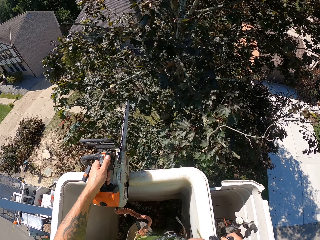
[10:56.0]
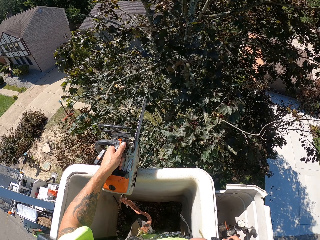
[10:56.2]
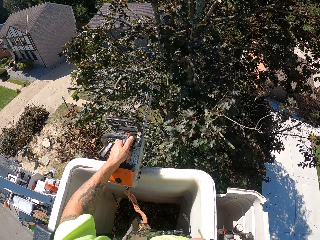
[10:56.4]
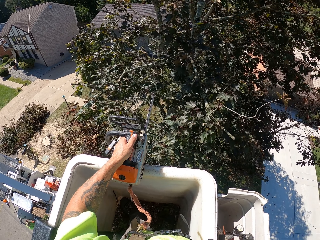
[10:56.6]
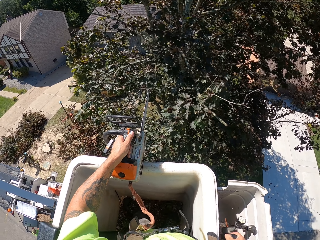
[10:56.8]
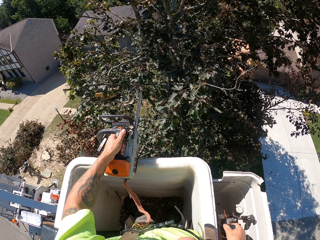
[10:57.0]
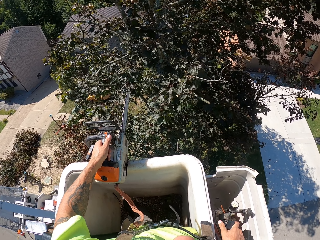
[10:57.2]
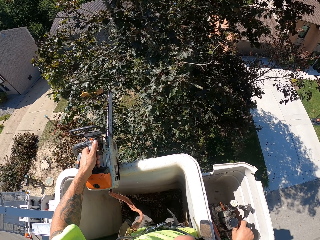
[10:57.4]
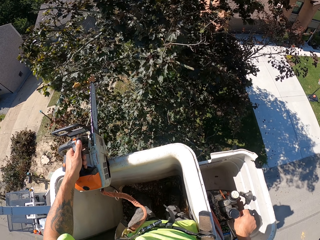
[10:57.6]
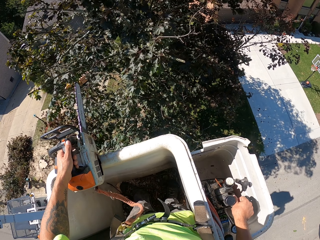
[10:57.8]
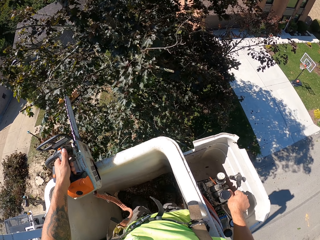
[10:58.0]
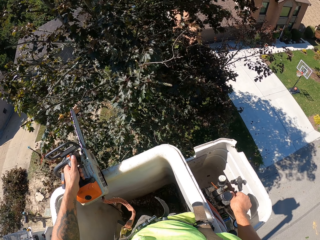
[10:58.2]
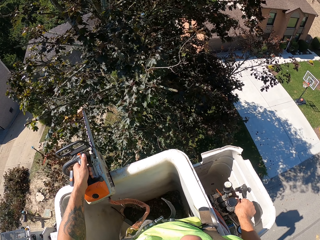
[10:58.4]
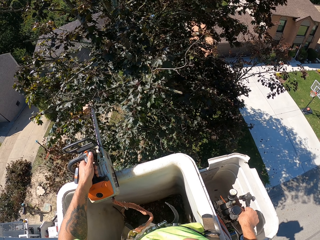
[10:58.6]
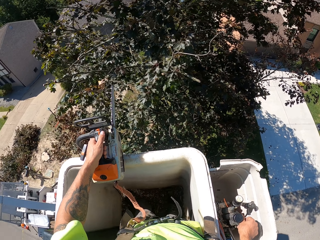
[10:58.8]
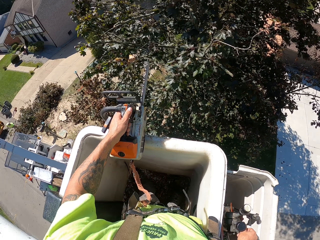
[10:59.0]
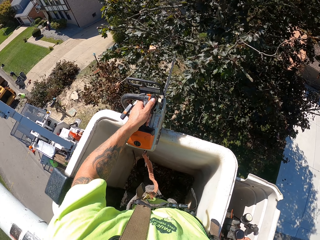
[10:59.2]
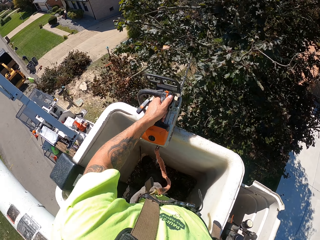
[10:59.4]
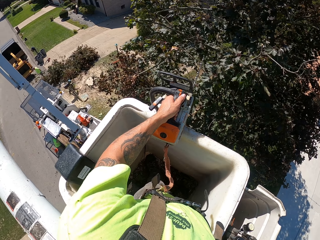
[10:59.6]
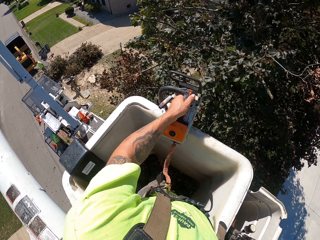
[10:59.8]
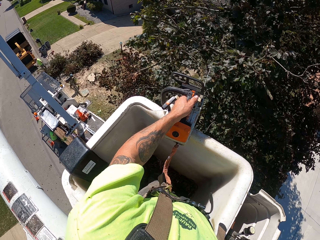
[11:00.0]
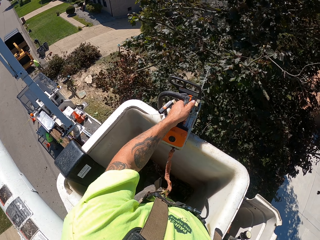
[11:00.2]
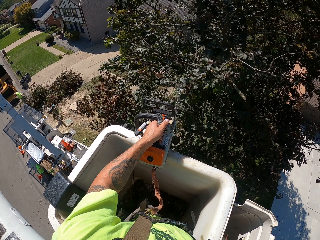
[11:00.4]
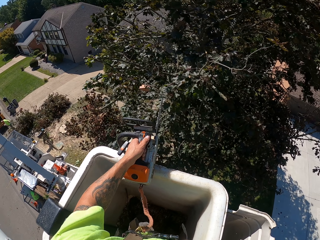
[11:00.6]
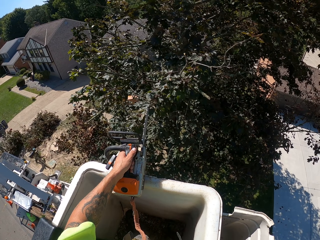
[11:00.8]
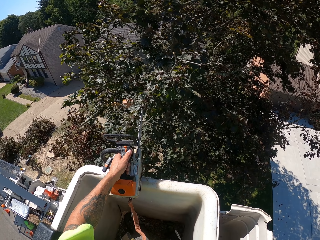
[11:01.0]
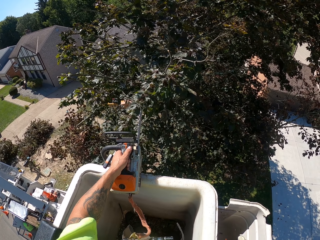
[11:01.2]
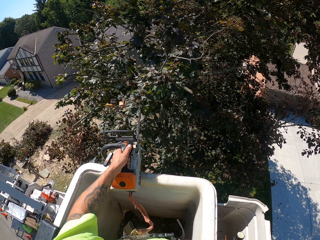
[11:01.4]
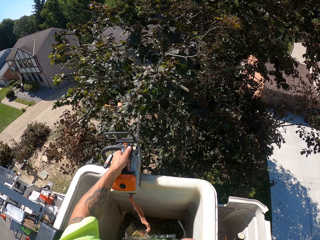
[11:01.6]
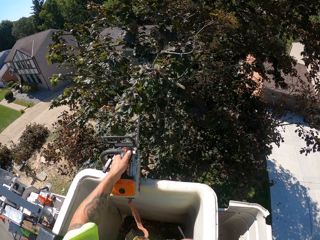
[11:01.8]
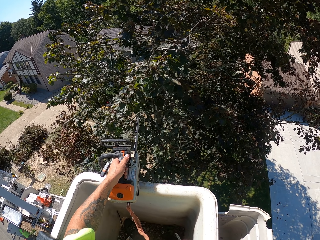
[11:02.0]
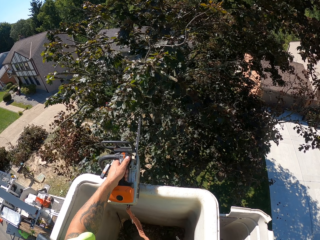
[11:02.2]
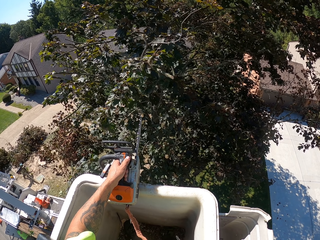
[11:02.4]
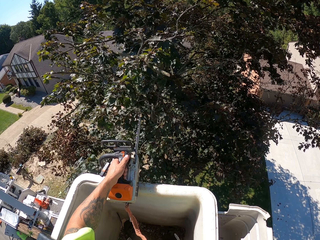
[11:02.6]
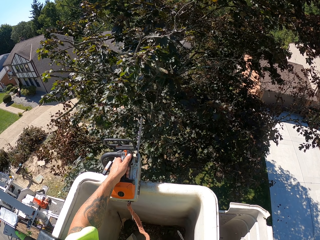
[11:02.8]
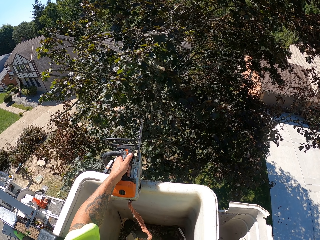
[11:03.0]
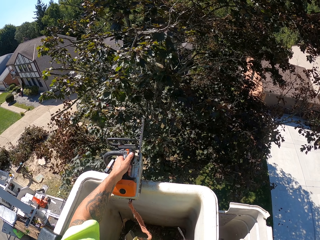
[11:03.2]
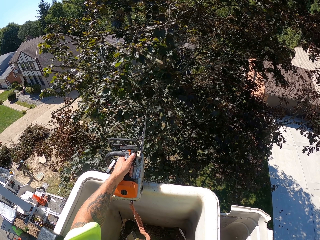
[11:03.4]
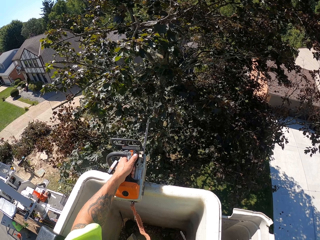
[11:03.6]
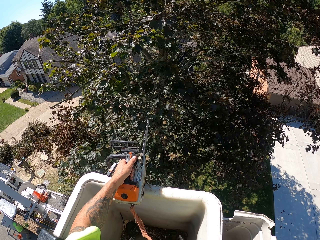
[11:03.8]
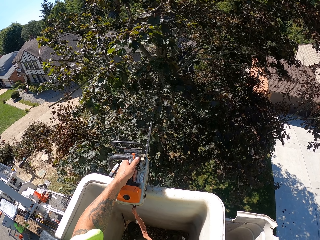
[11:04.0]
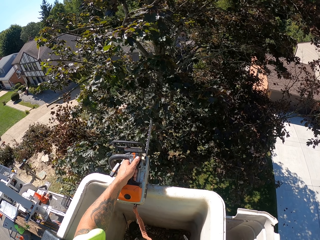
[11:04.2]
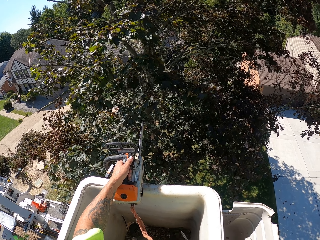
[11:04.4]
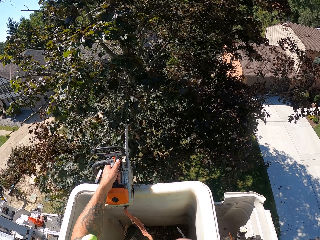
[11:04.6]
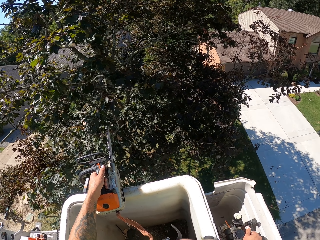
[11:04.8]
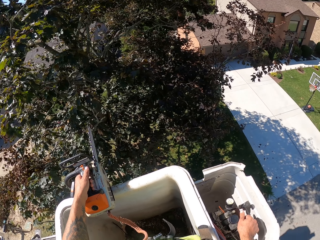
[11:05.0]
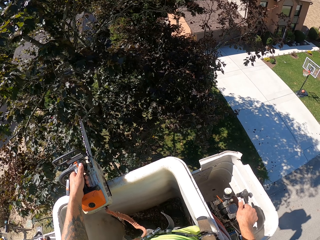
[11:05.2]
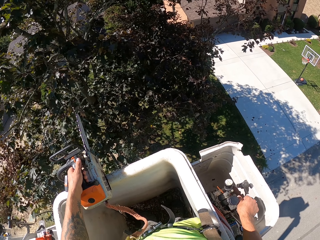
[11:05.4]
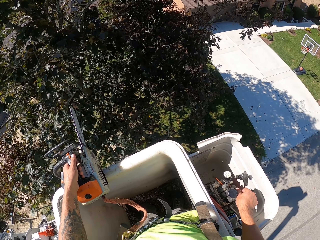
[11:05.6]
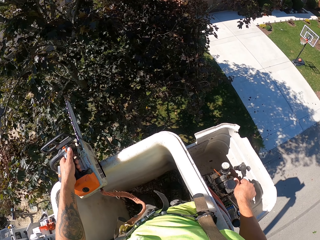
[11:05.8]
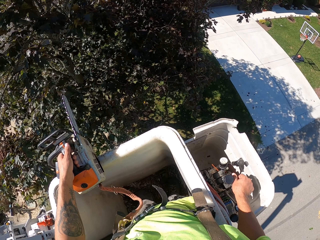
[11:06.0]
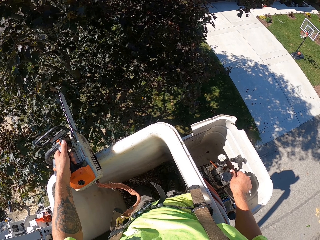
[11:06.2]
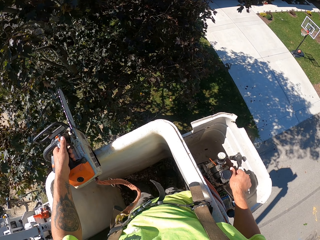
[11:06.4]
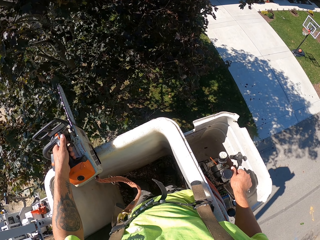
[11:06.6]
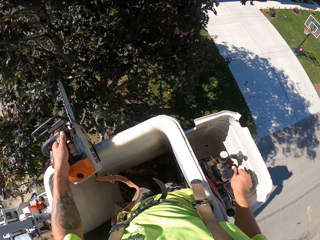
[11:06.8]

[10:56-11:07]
A man pulls a branch on the ground with his left hand.

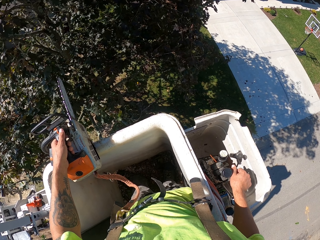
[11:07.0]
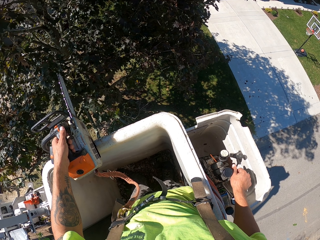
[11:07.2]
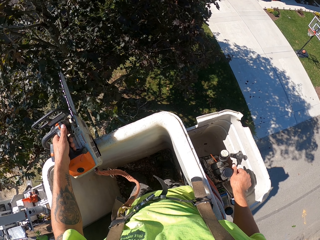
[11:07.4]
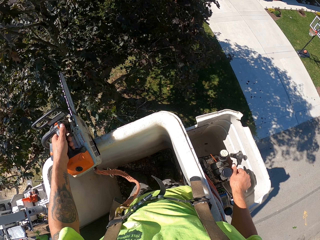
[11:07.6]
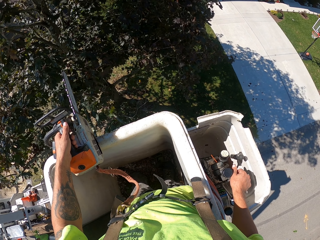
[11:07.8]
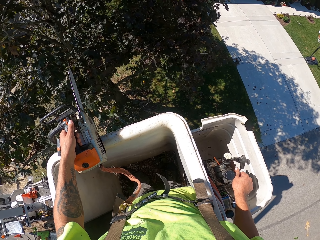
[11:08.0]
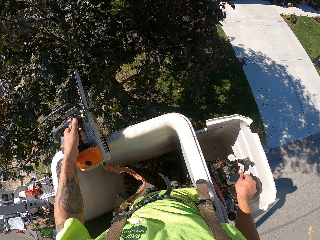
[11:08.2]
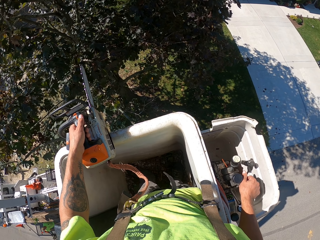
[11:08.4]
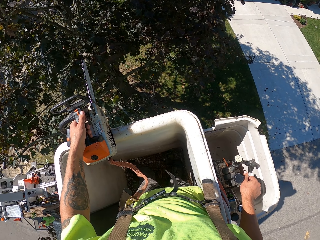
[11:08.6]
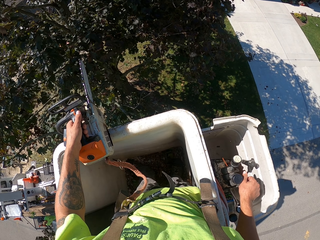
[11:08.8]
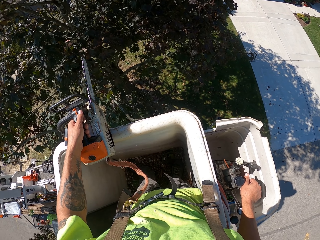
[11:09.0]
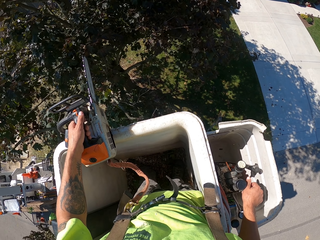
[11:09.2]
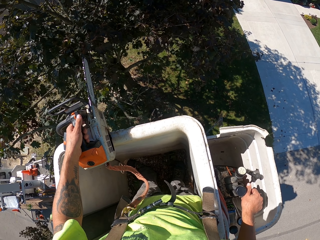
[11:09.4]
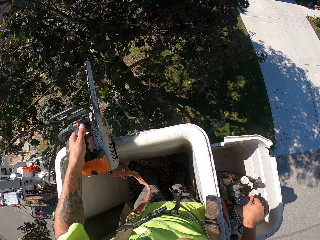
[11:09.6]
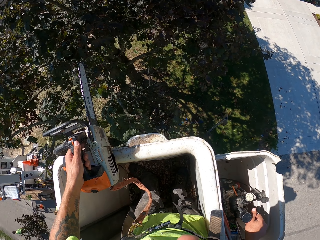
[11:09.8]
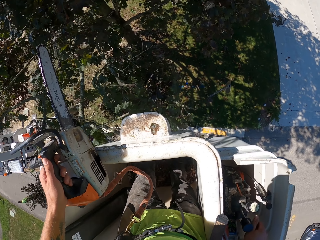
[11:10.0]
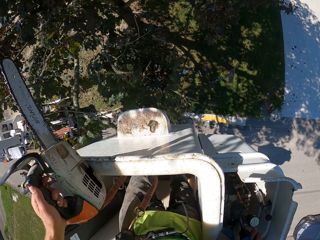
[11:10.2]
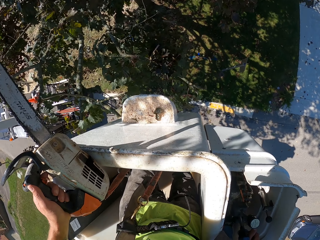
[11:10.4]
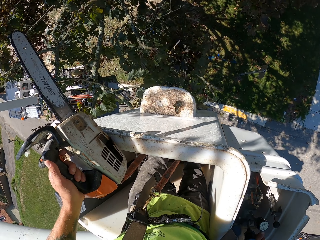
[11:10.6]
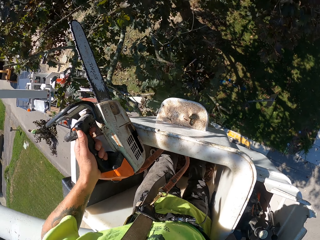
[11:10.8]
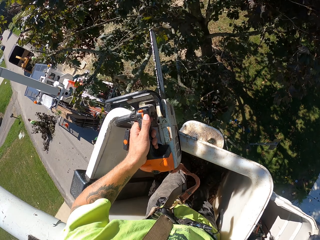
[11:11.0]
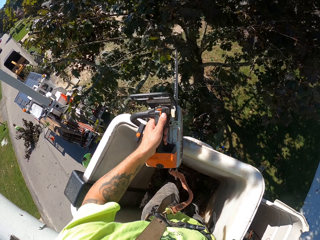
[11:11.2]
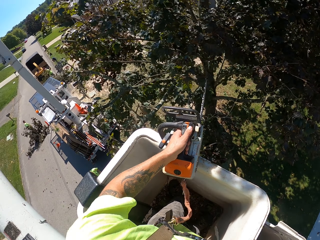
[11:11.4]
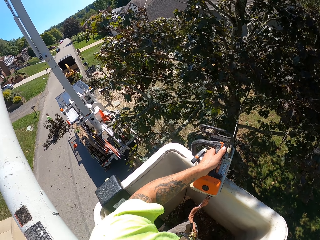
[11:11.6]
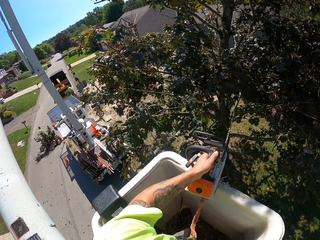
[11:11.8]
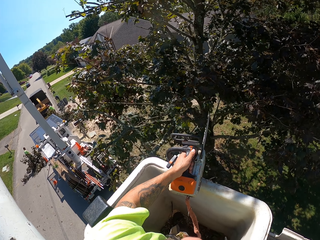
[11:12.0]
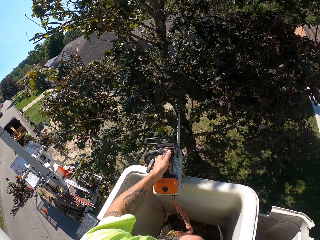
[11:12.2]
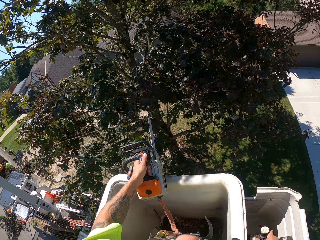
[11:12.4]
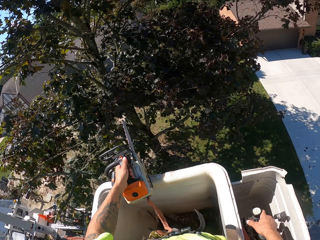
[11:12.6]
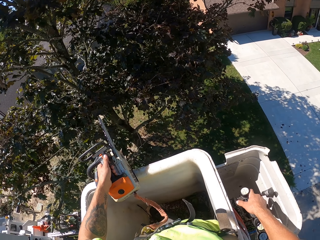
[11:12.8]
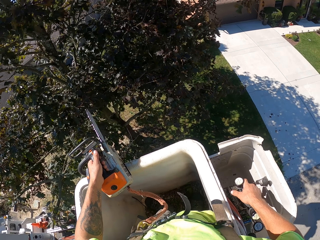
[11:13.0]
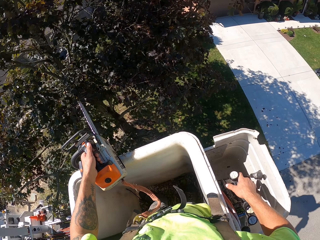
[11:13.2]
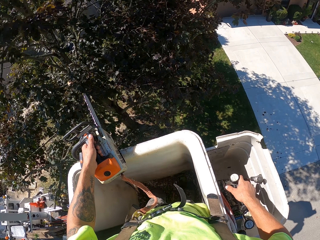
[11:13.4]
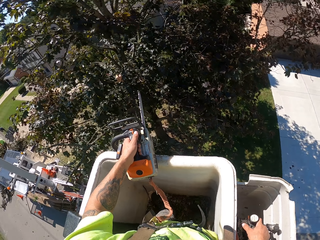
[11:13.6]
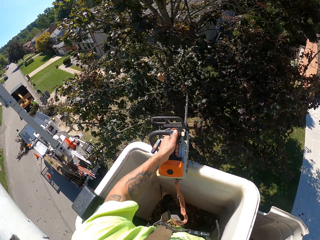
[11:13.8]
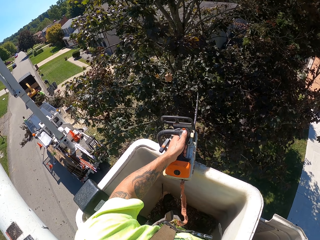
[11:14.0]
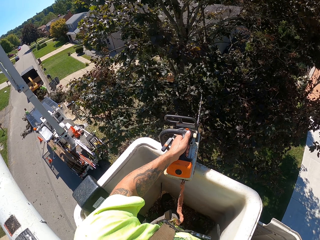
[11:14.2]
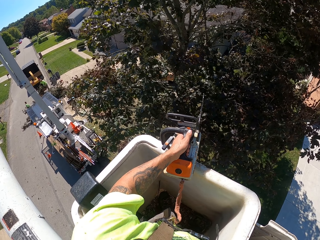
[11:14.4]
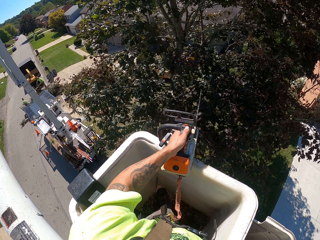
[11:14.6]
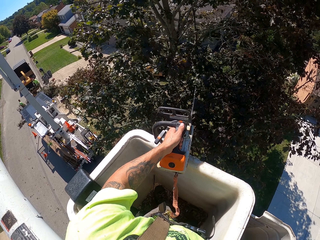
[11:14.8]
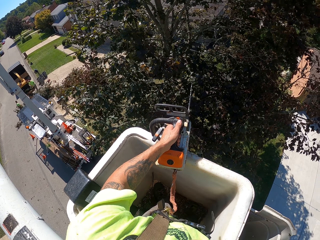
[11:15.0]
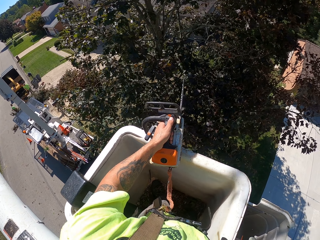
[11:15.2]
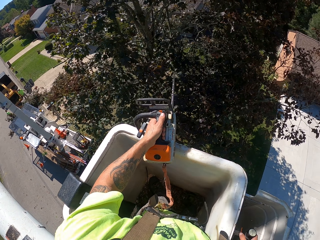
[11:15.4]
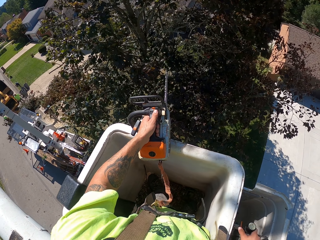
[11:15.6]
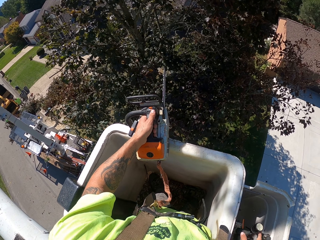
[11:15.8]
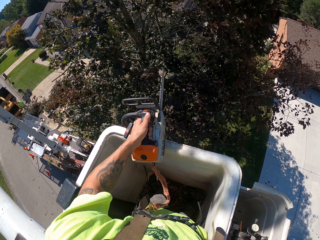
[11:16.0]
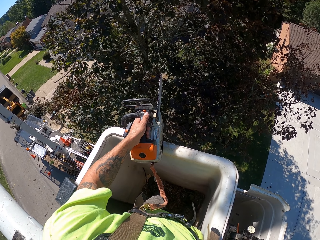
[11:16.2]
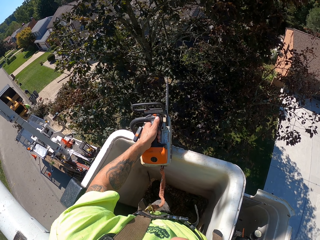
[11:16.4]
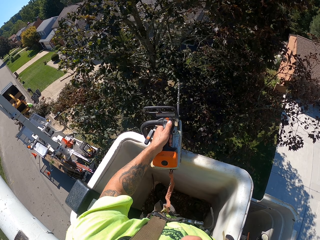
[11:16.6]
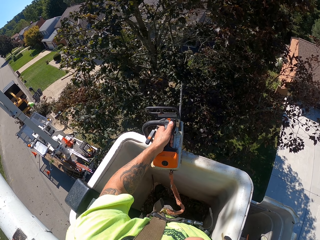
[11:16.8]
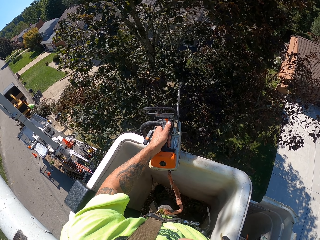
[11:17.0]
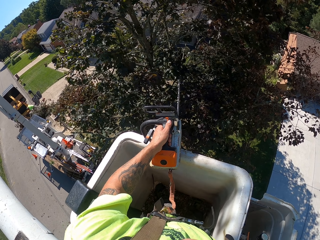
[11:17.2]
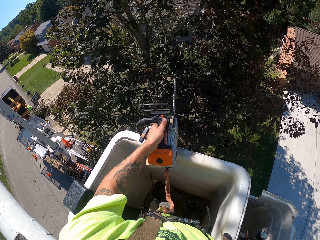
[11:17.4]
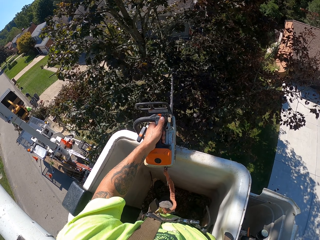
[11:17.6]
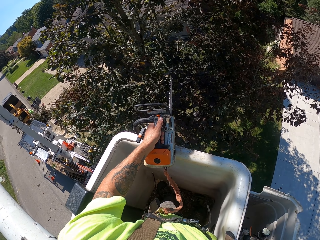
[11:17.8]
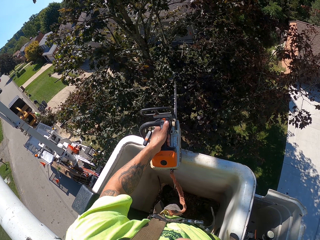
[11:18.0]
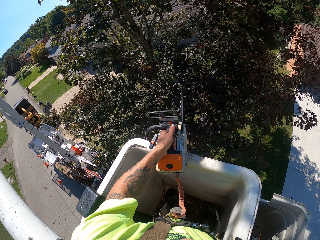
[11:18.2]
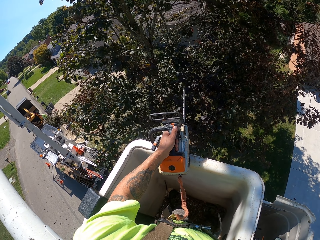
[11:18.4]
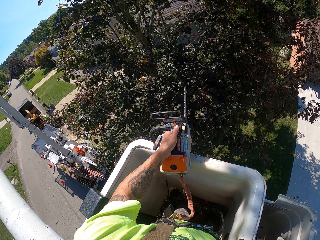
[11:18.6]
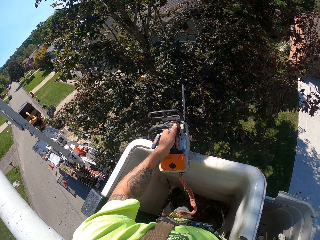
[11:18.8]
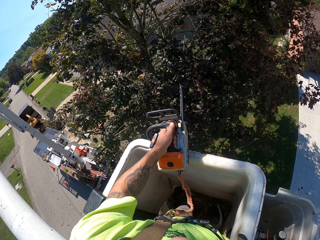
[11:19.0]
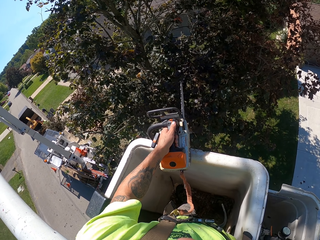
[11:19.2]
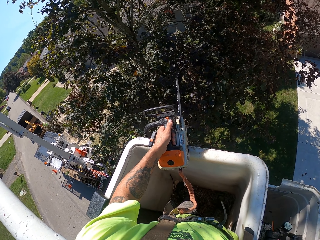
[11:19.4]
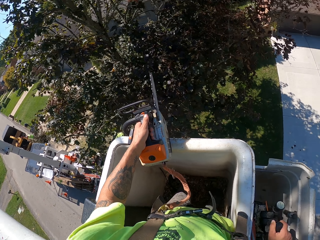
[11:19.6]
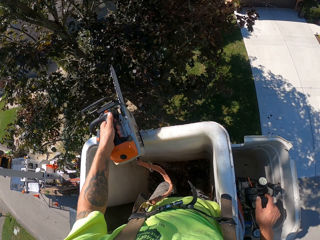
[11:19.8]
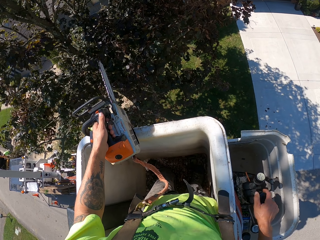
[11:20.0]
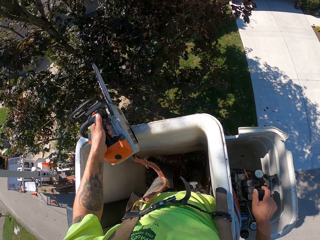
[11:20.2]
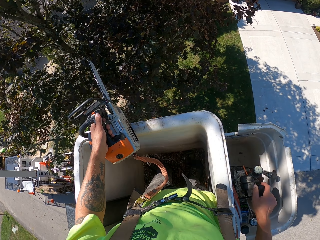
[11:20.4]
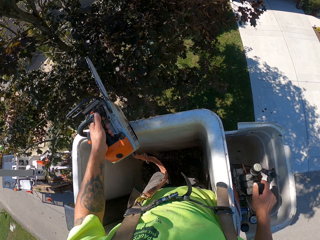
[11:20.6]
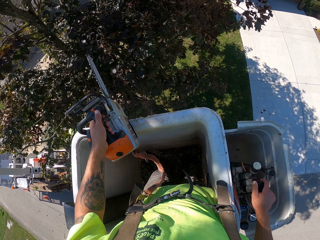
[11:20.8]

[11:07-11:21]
A man pulls the branch on the ground with his right hand. Another man puts some branches in the wood chipper with both hands. The other man picks some branches from the ground with both hands. The first man puts the branch in the wood chipper with both hands.
